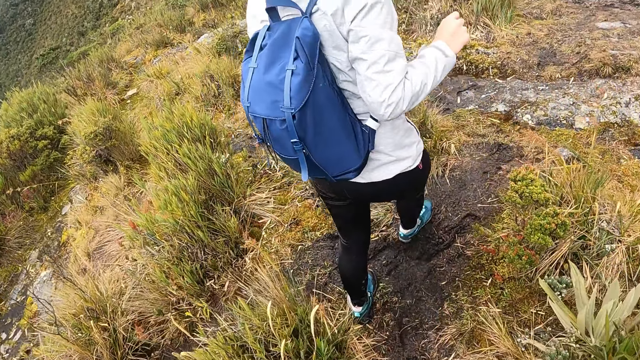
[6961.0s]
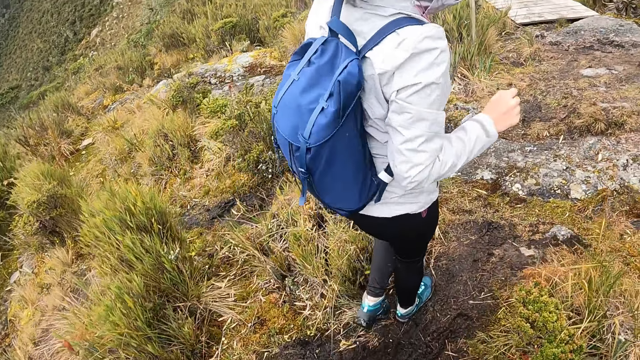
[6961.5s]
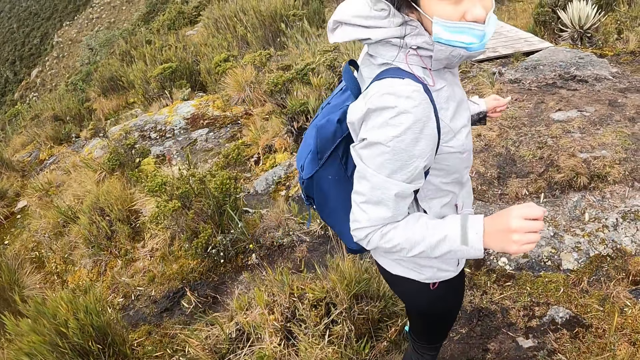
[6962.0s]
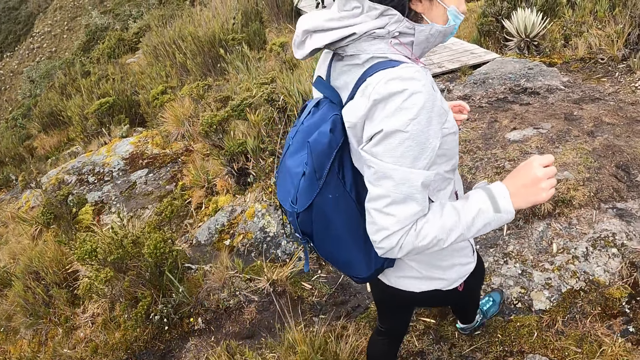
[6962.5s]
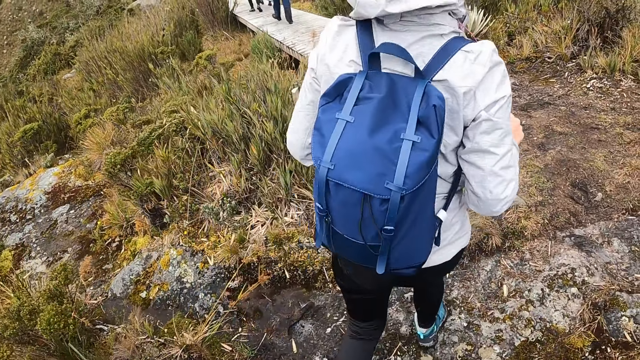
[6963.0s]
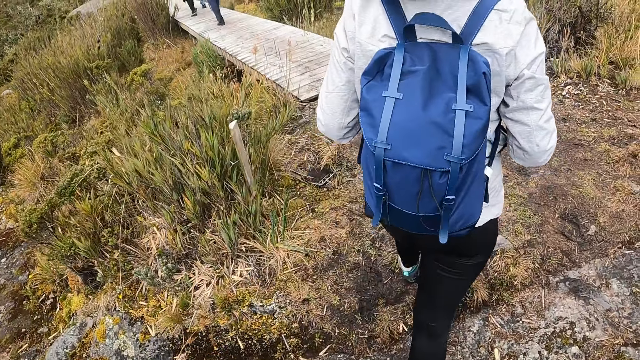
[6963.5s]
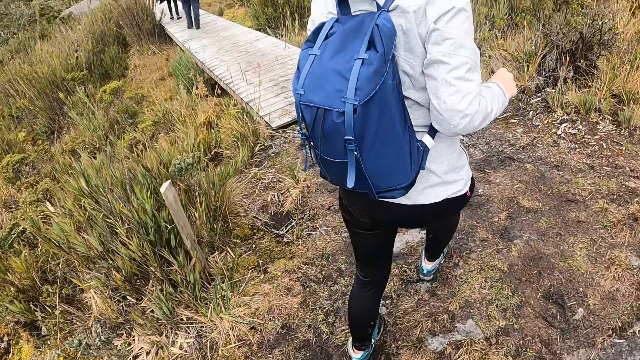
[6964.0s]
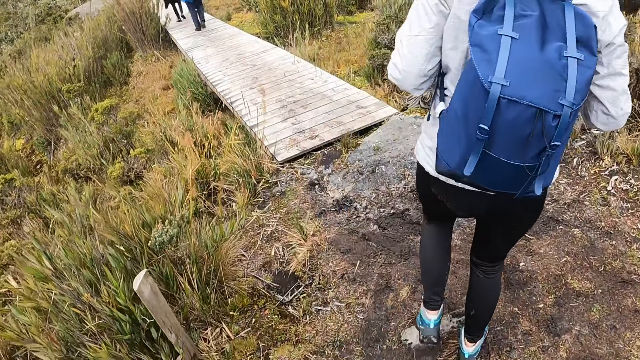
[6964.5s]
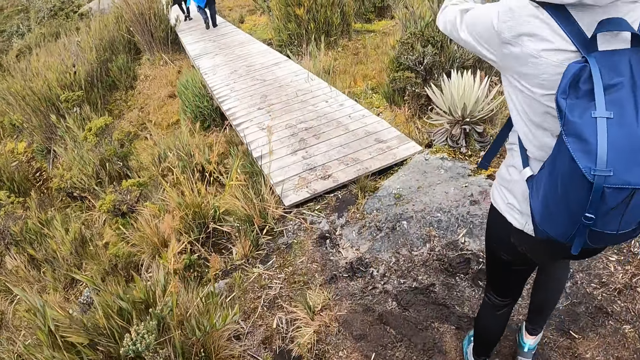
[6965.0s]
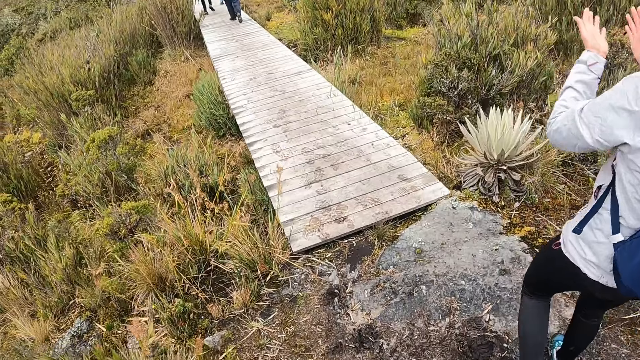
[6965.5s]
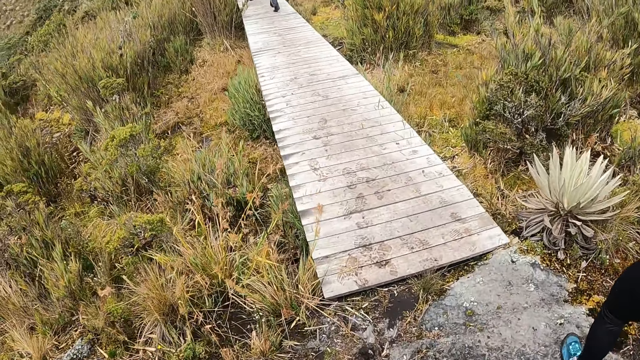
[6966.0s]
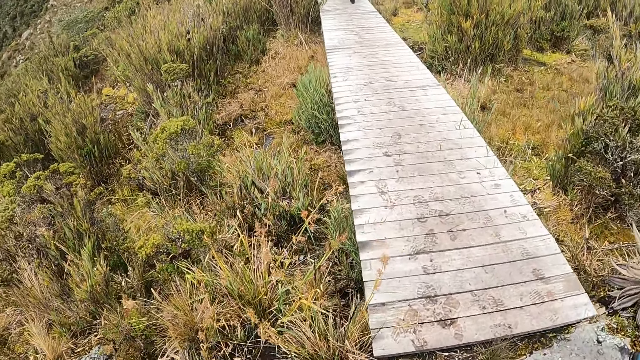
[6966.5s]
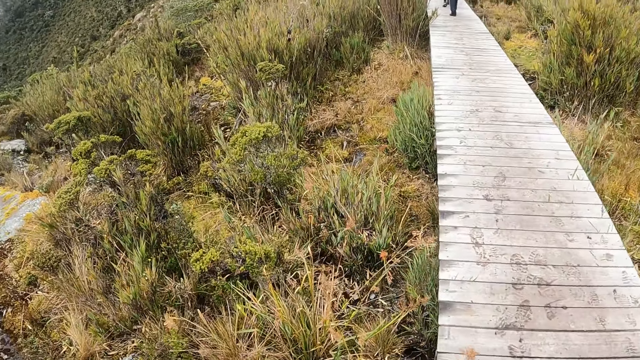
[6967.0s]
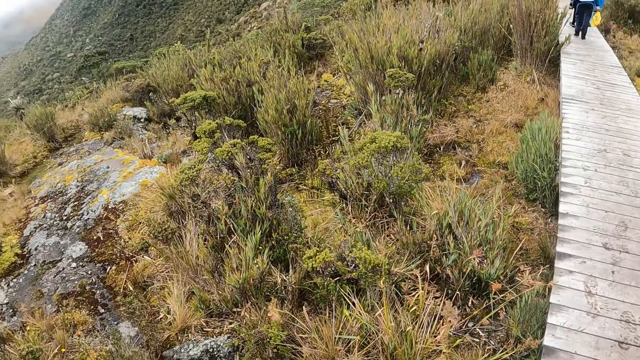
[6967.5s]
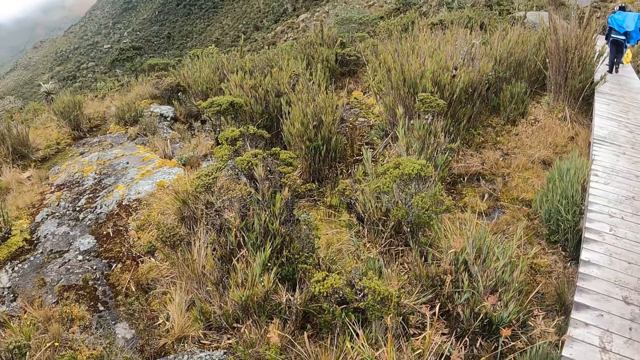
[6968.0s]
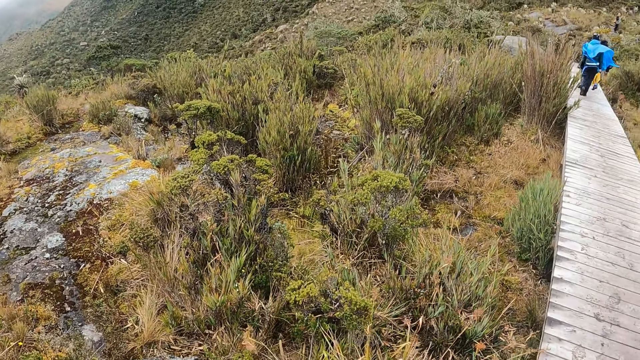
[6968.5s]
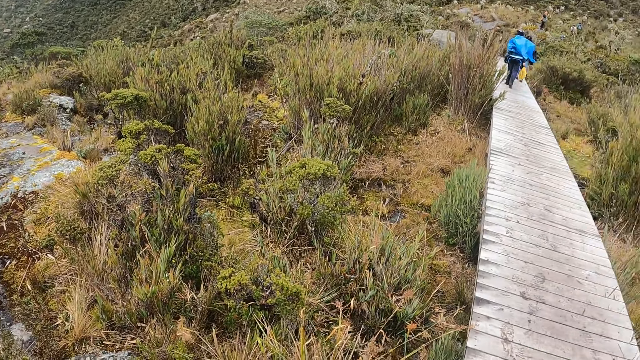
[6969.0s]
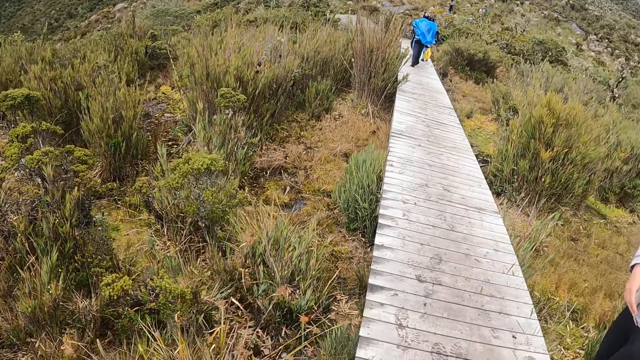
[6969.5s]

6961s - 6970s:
The camera wearer converses with the woman. The woman turns to the camera wearer. The woman walks on the rock. The camera wearer walks behind the woman. The woman moves the left hand. The camera wearer looks around the bush.

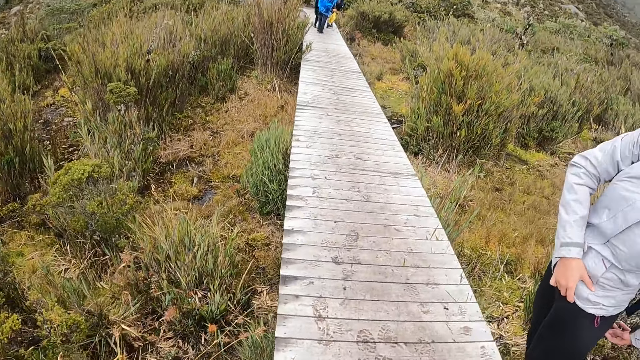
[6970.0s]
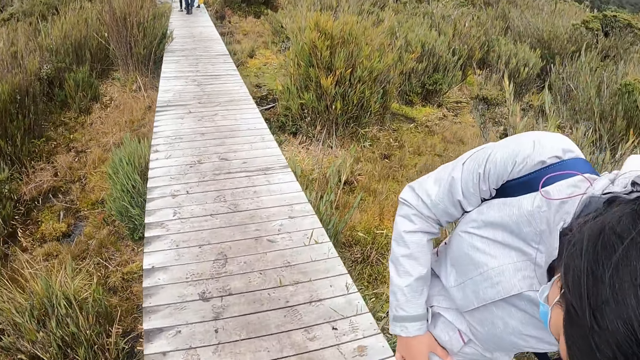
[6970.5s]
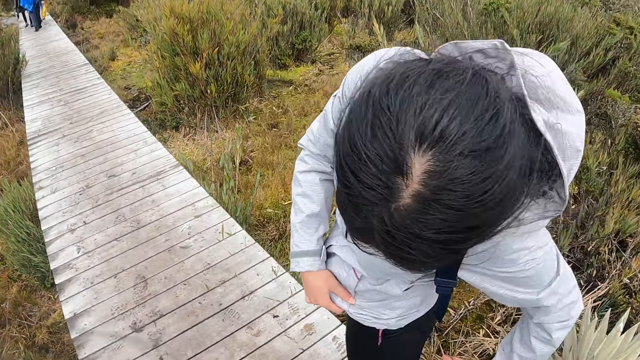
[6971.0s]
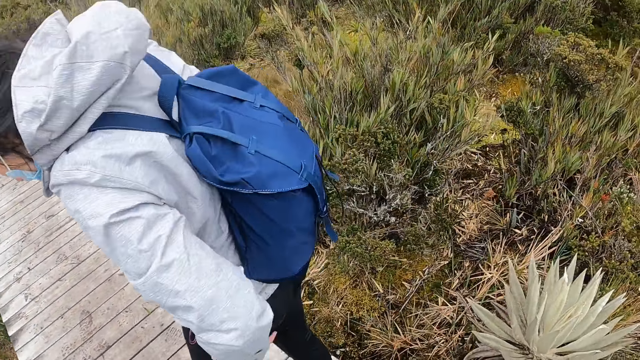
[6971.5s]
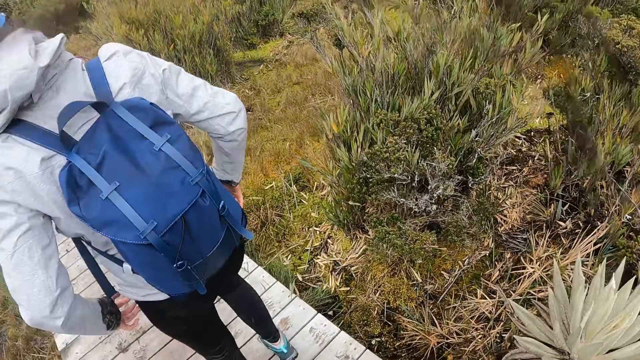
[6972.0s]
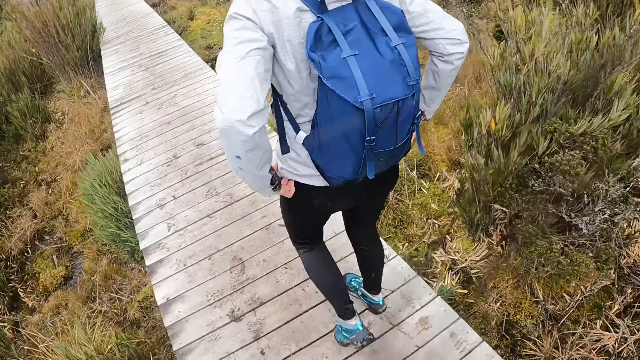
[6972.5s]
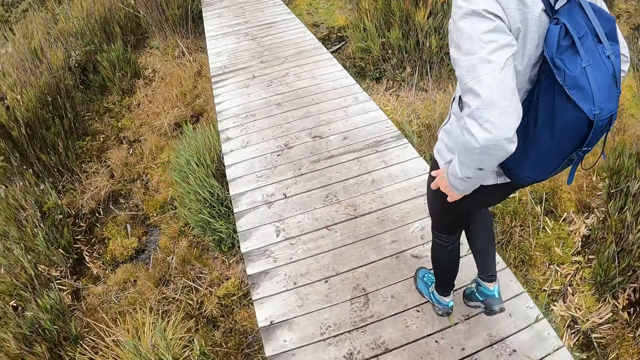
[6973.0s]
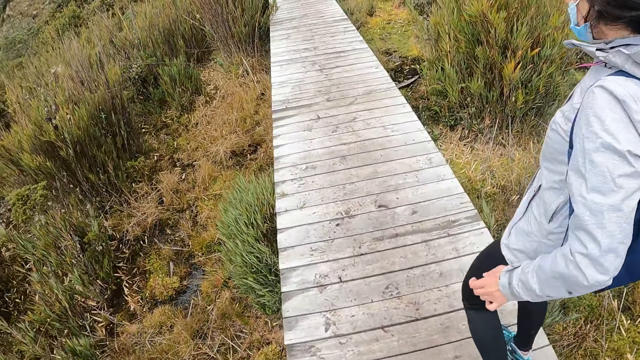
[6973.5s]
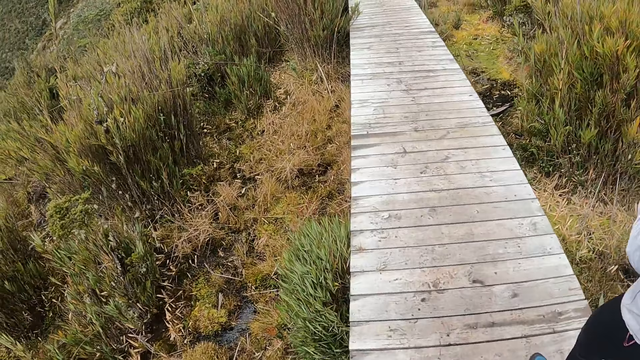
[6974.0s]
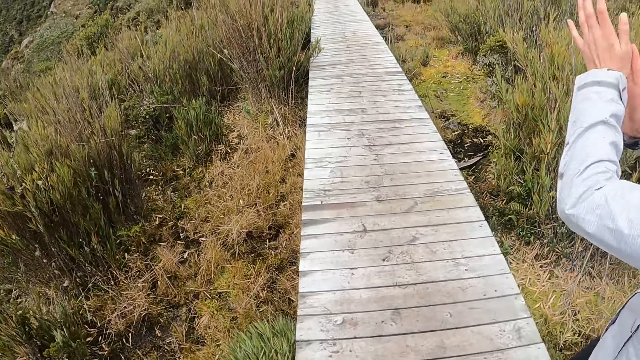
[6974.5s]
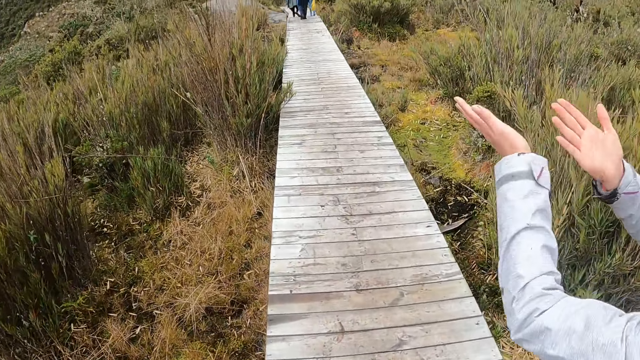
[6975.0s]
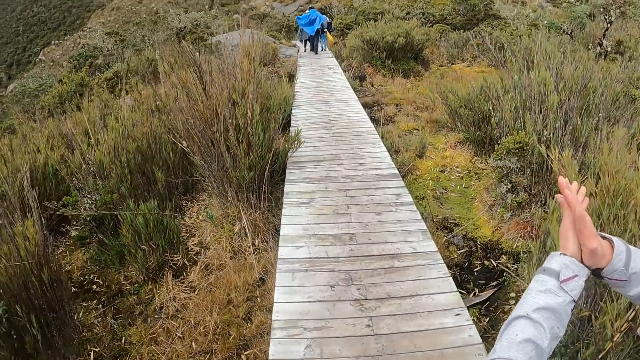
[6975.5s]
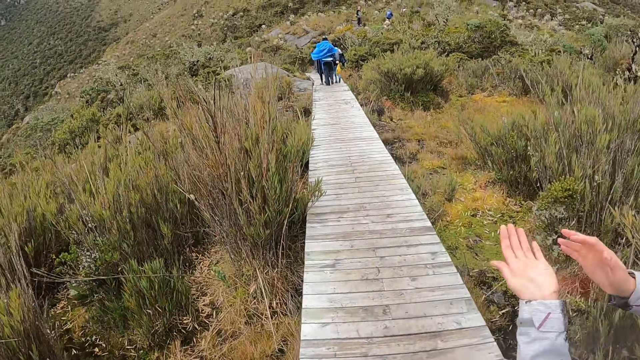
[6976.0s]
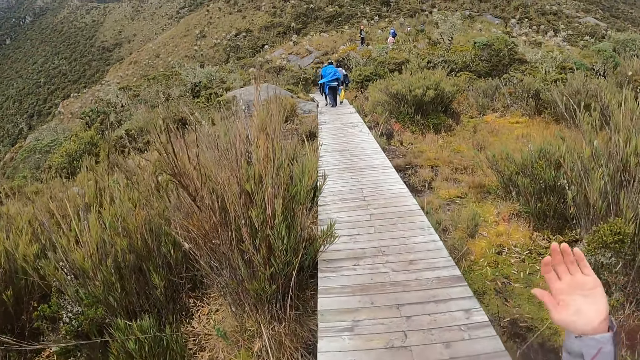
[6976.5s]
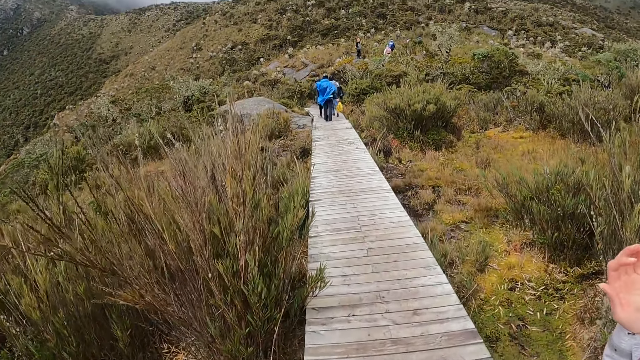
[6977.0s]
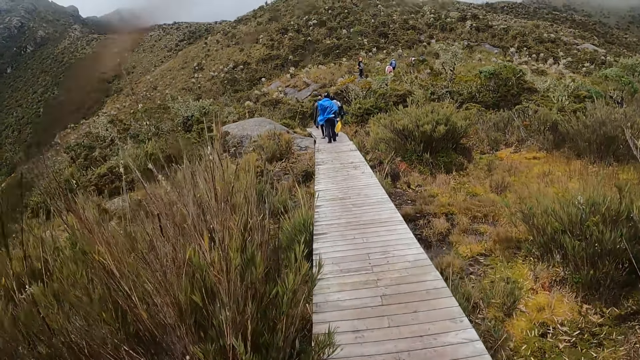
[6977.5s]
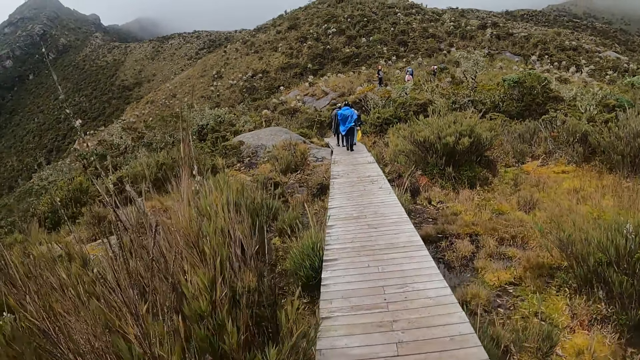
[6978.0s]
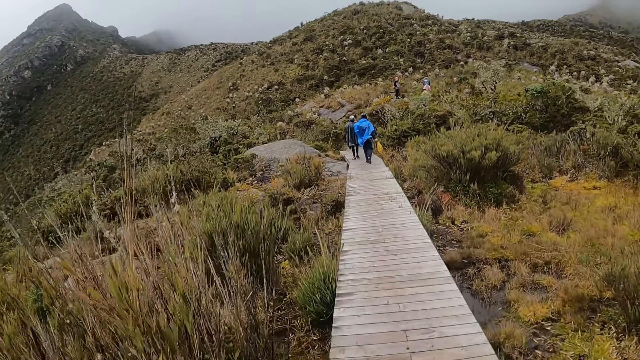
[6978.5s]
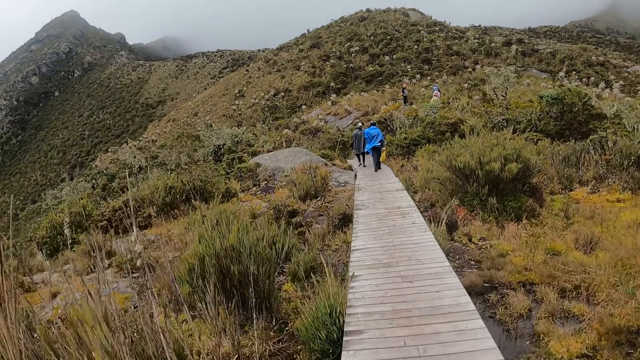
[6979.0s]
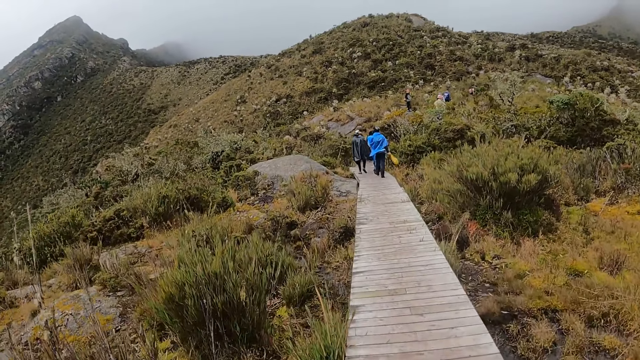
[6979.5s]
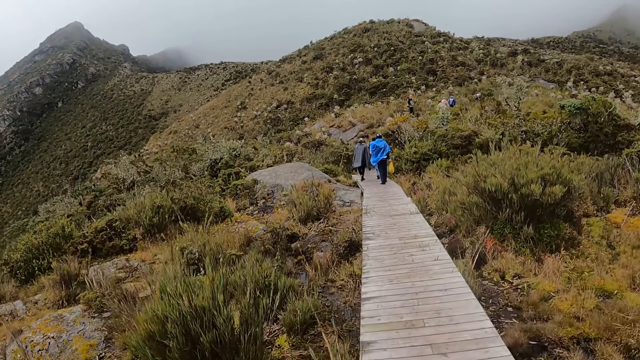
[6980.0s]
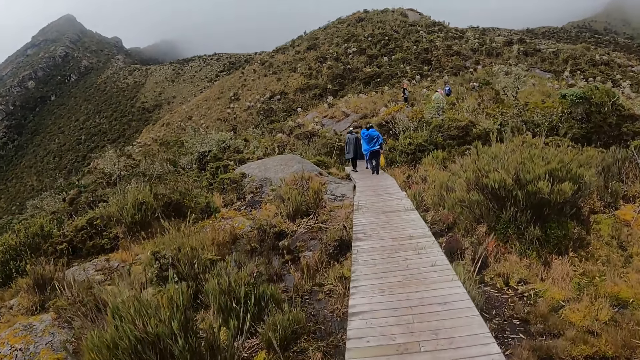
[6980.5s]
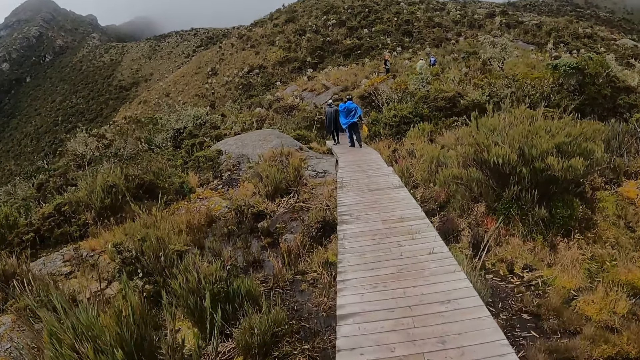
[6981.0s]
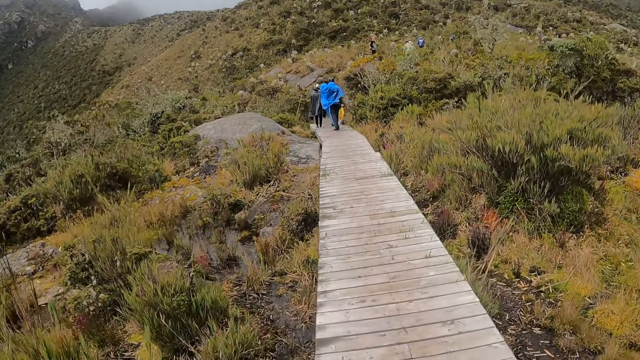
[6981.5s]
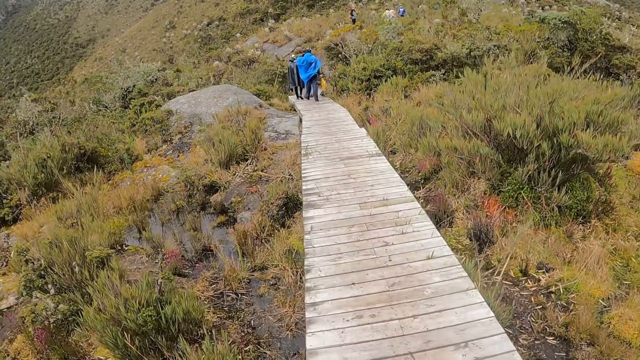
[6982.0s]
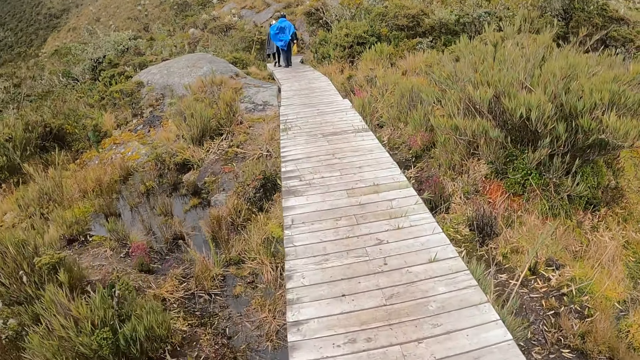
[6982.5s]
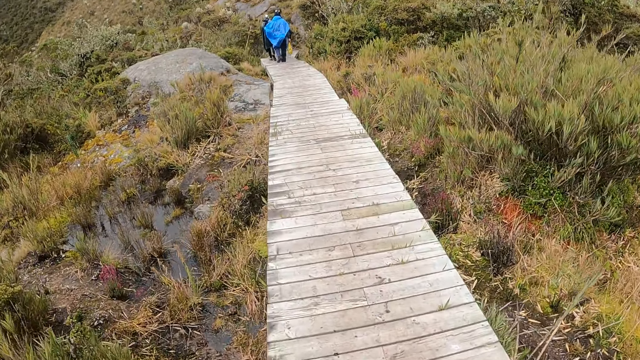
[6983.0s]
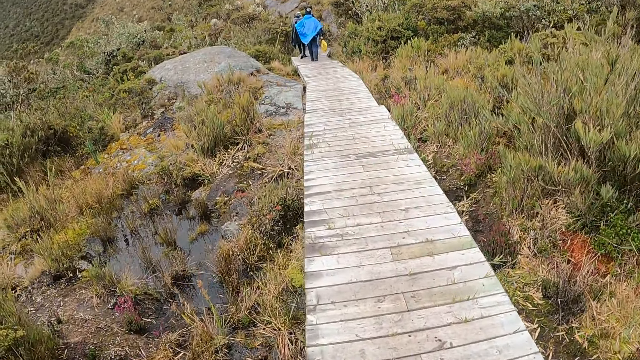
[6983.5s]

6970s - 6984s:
The woman looks at her butts. The woman walks on the bridge. The woman rubs her hands. The camera wearer walks beside the woman.
